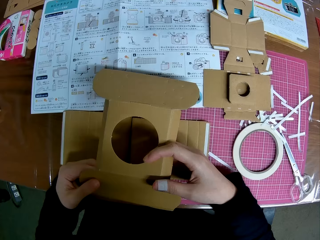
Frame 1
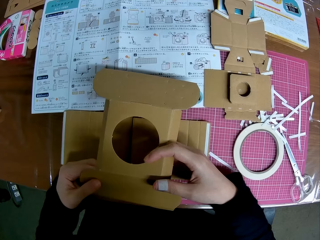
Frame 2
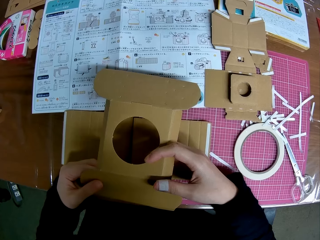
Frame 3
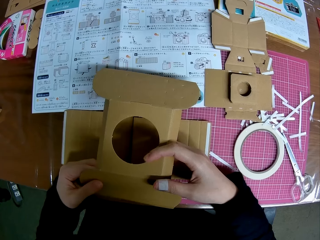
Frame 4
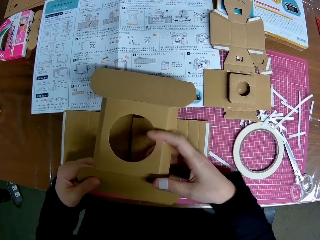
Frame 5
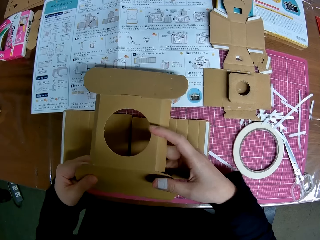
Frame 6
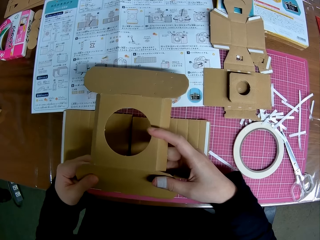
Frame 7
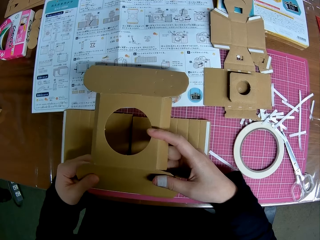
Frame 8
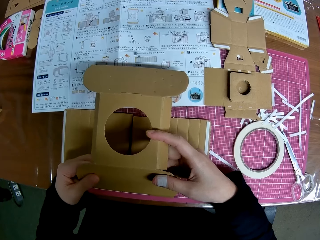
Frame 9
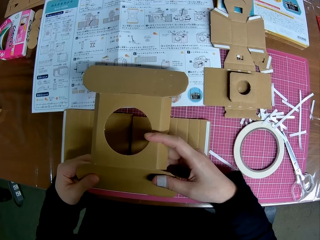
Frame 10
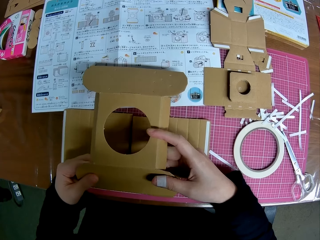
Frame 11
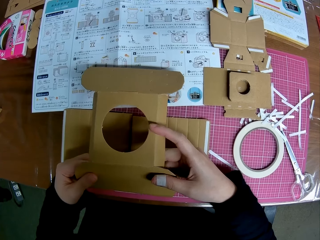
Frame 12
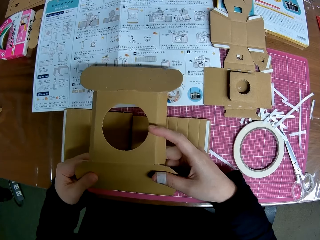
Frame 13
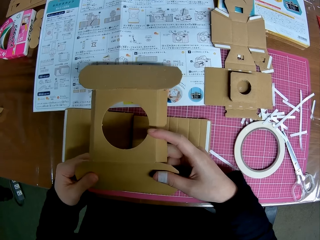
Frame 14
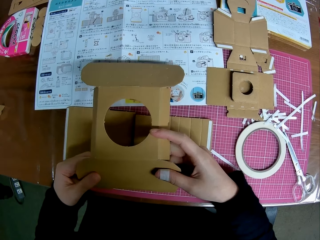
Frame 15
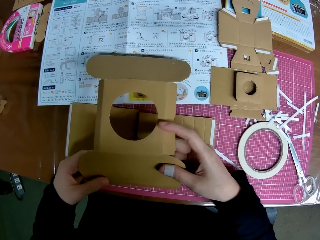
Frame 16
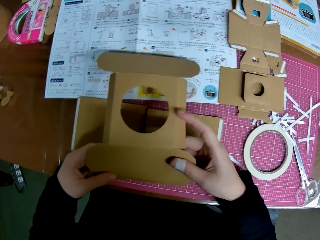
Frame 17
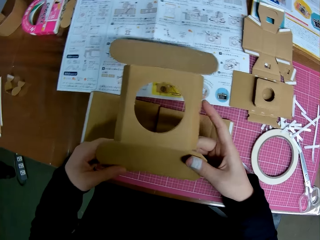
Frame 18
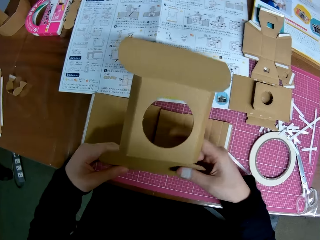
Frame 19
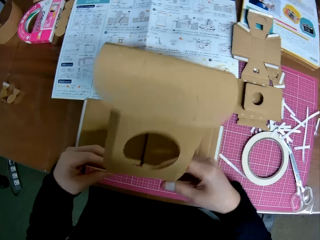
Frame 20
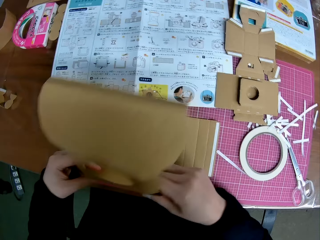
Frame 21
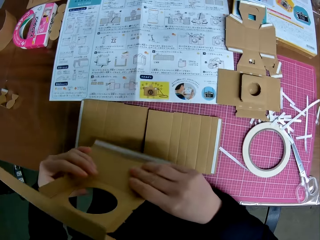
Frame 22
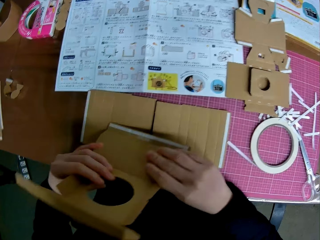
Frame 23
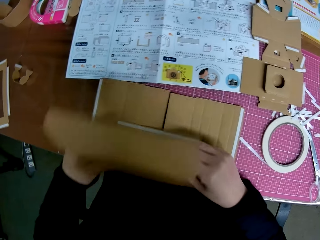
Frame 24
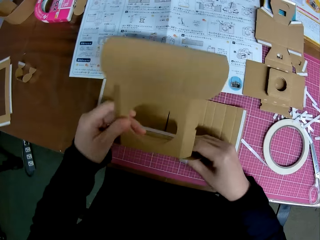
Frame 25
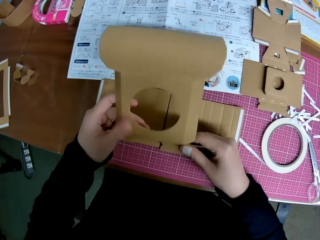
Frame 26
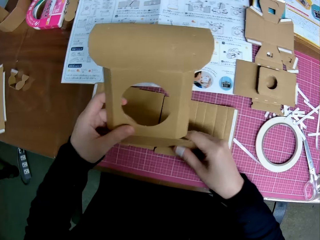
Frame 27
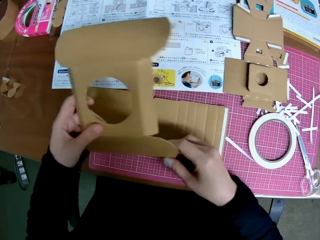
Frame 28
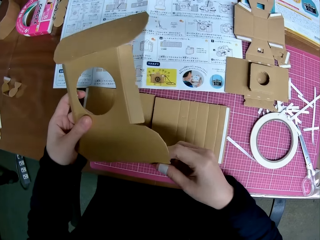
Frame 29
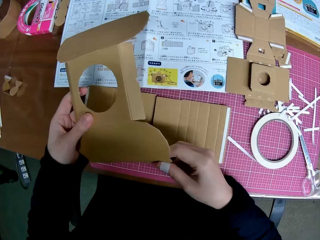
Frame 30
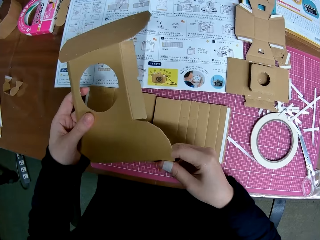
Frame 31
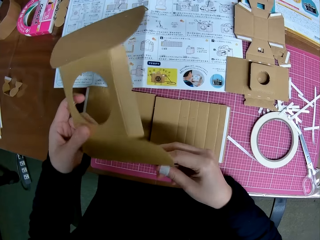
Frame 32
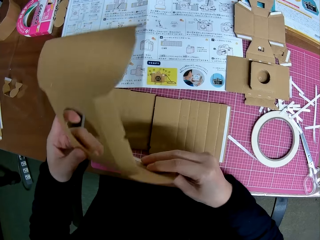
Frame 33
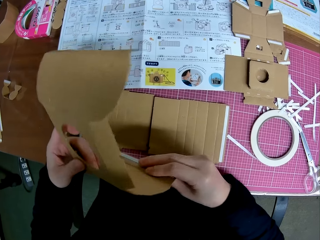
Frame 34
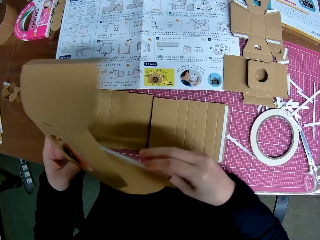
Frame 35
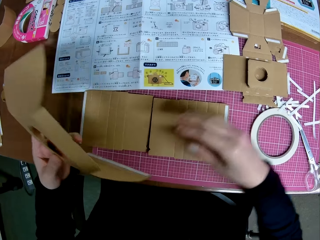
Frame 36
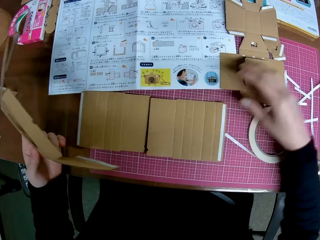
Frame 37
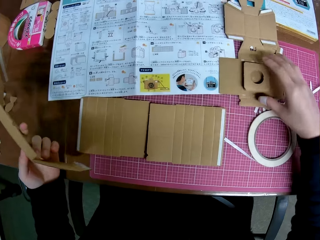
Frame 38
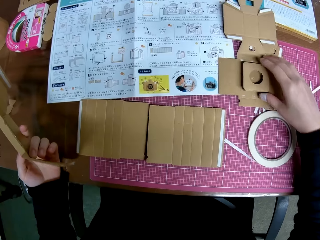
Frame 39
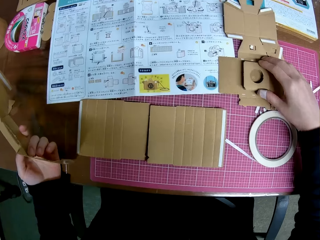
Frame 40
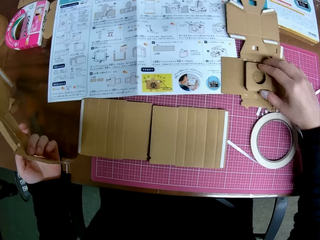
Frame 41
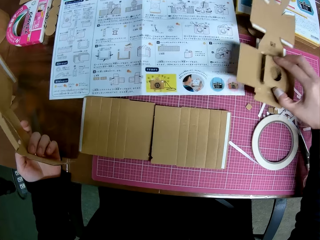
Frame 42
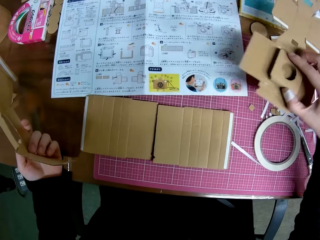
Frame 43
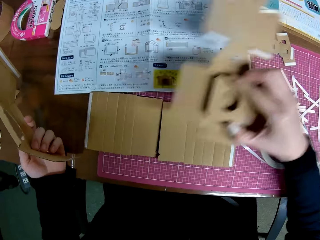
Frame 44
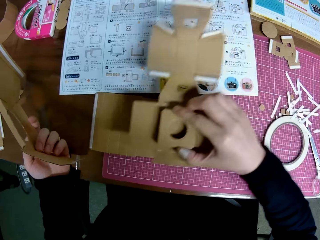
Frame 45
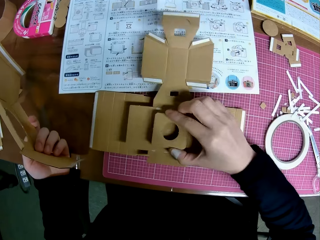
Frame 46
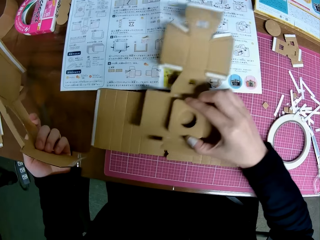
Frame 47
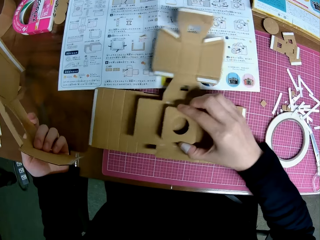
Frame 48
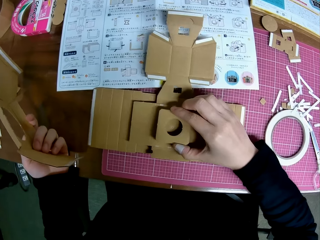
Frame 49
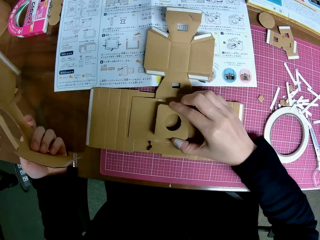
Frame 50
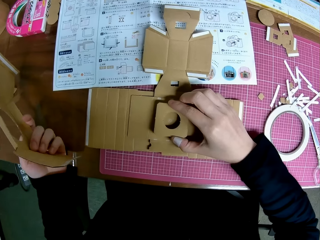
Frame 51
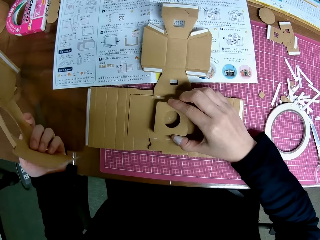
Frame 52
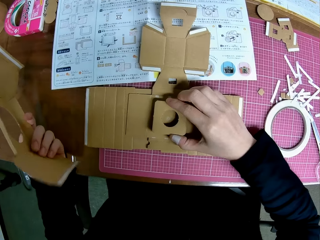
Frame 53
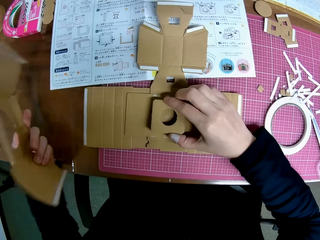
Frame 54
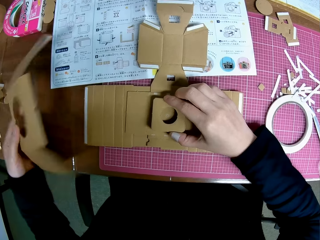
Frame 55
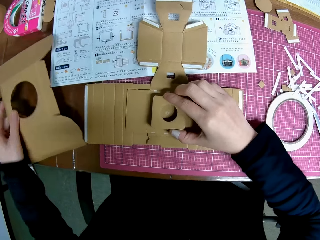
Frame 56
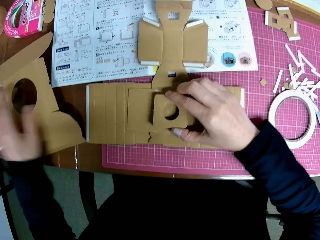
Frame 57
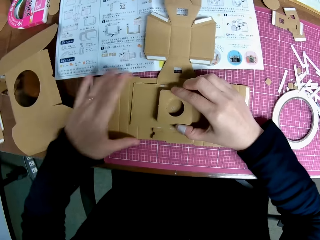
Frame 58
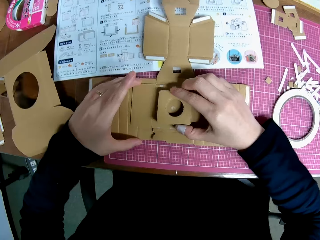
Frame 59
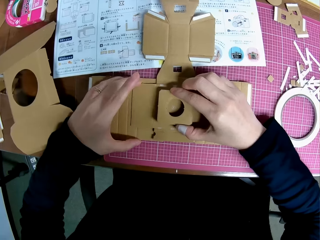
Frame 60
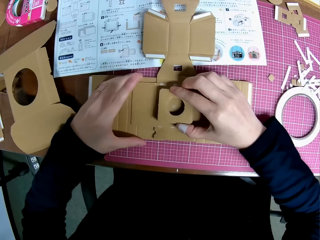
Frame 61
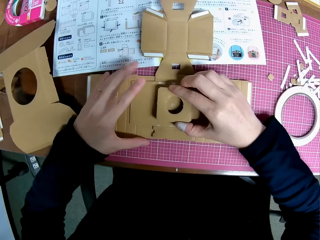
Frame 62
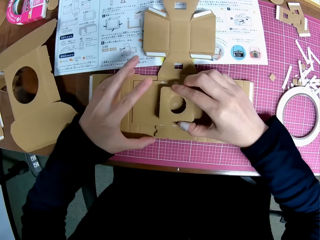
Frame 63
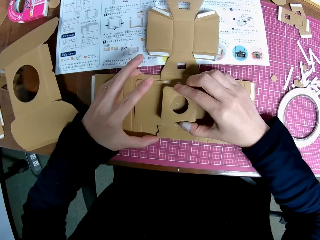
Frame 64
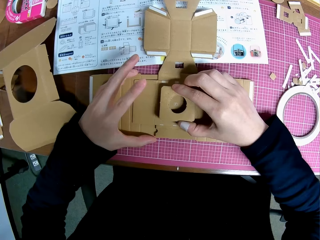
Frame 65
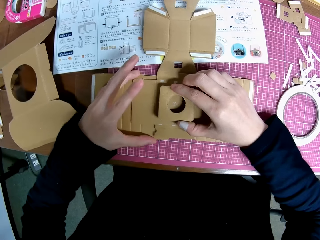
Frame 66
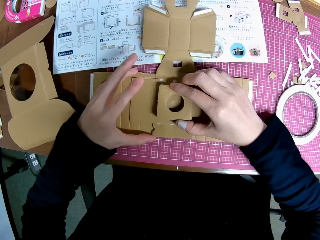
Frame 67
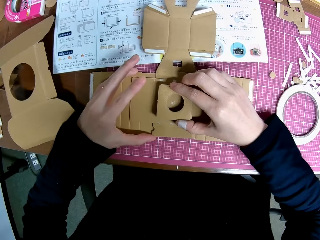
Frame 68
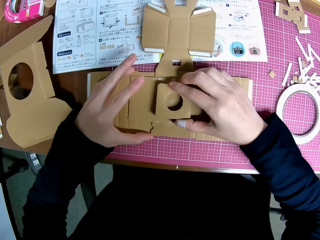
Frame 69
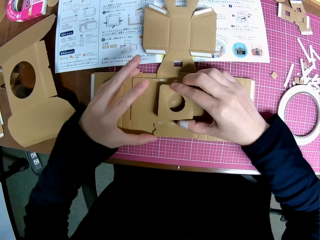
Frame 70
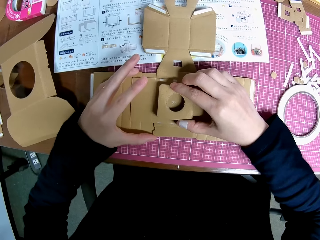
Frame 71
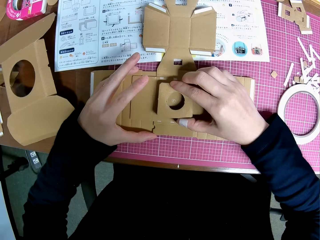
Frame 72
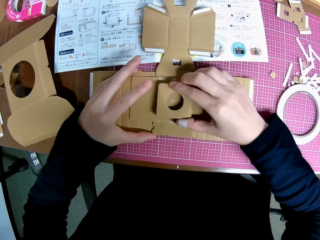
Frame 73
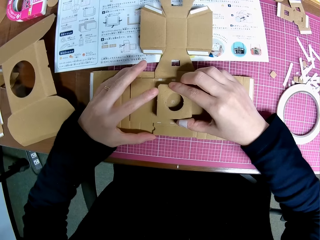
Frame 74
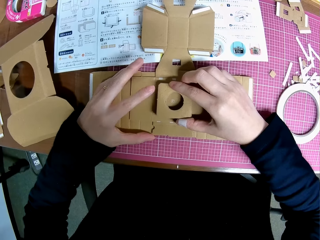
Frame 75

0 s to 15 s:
The camera wearer holds a piece of paper mechanical model with both hands. He picks up a piece of paper mechanical model with his right hand from the table. He places the piece on another piece of paper mechanical model on the table with his hands.

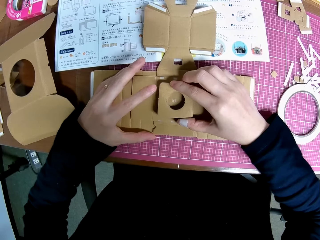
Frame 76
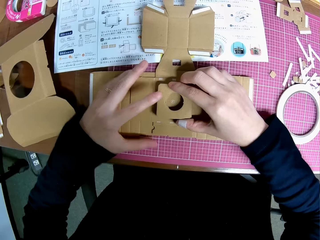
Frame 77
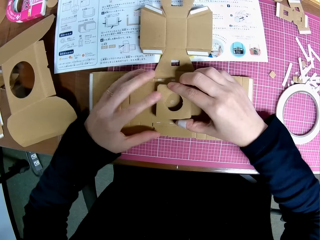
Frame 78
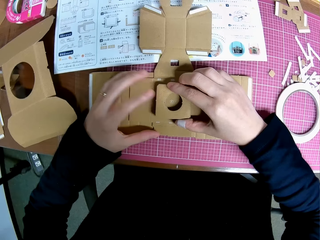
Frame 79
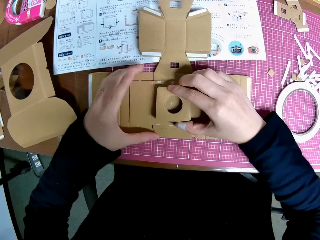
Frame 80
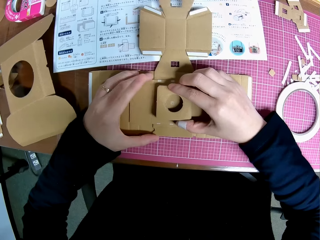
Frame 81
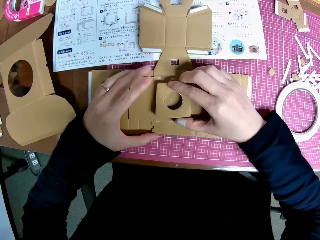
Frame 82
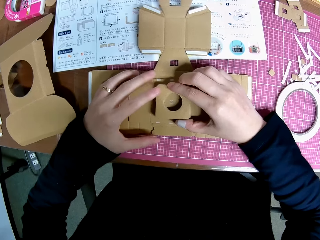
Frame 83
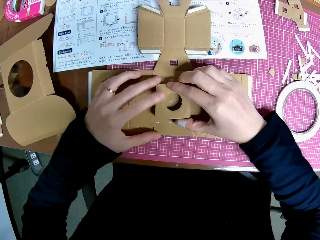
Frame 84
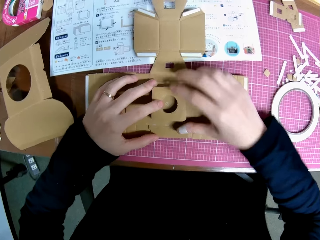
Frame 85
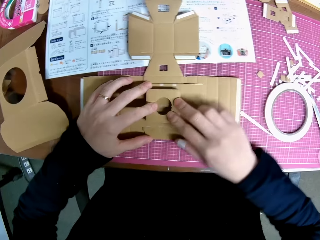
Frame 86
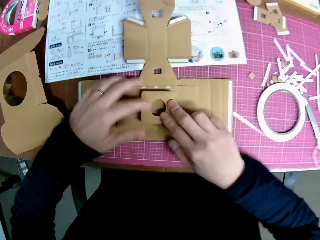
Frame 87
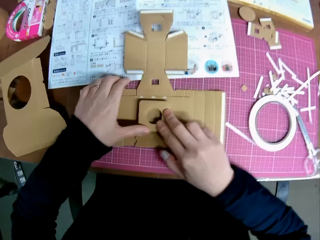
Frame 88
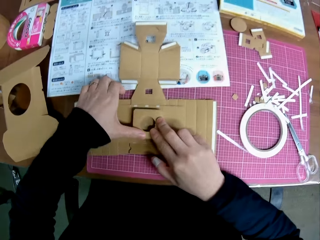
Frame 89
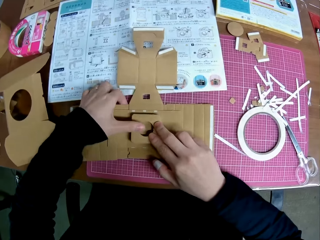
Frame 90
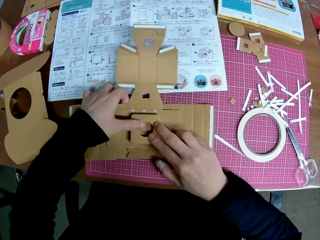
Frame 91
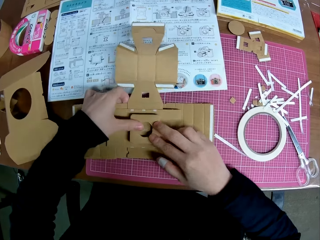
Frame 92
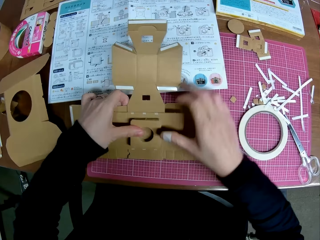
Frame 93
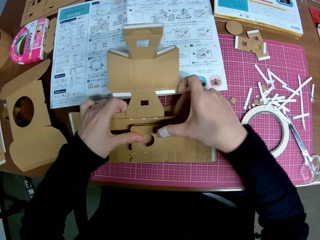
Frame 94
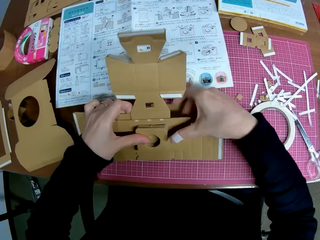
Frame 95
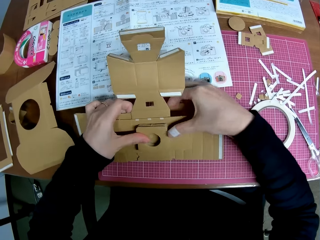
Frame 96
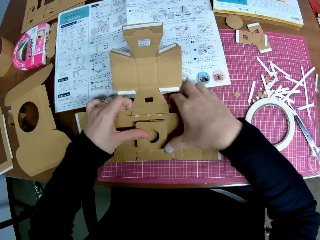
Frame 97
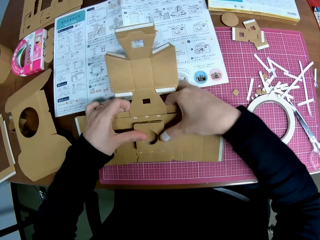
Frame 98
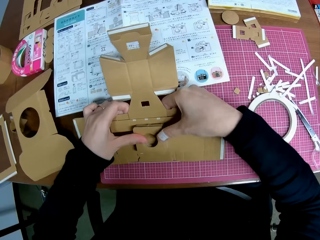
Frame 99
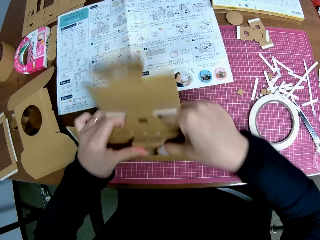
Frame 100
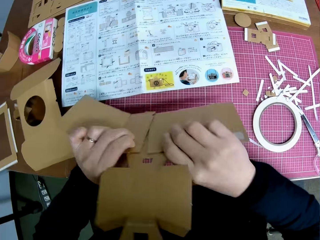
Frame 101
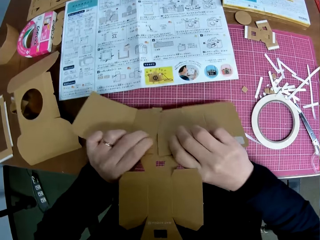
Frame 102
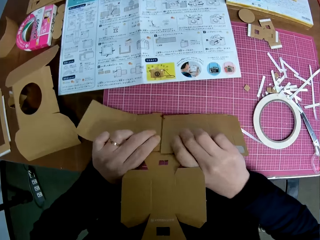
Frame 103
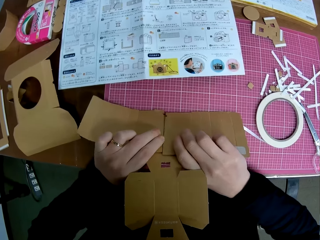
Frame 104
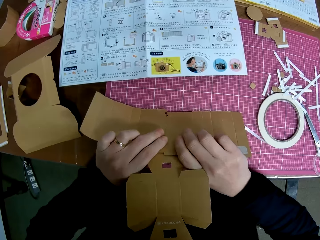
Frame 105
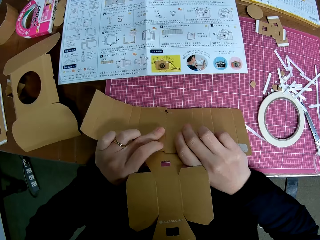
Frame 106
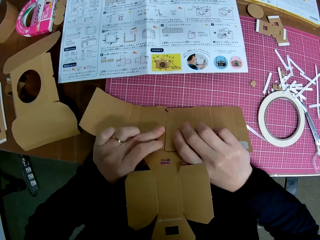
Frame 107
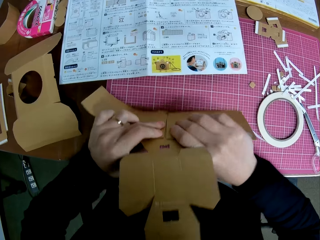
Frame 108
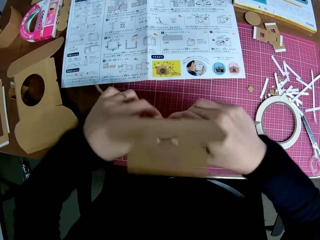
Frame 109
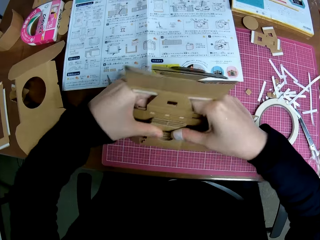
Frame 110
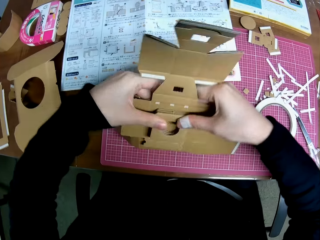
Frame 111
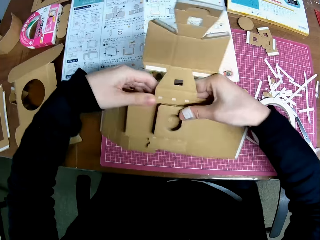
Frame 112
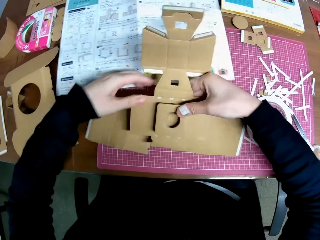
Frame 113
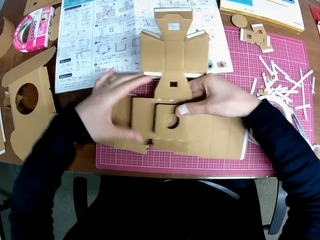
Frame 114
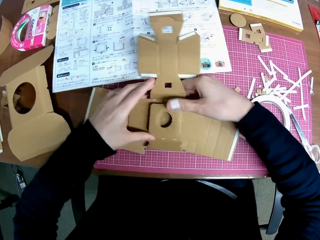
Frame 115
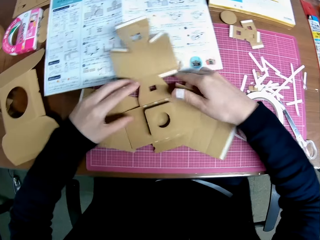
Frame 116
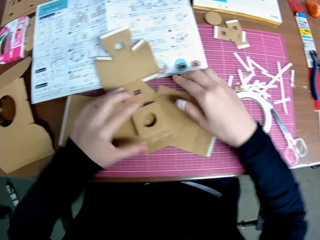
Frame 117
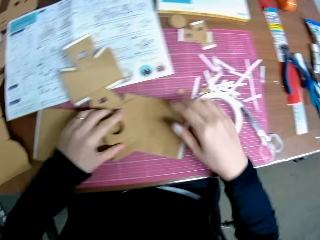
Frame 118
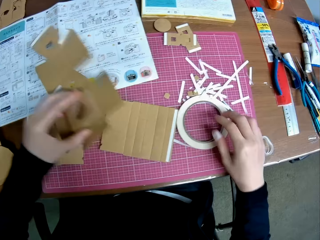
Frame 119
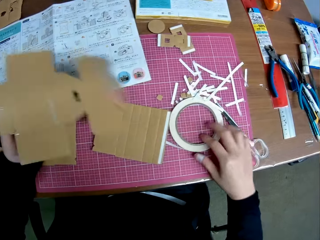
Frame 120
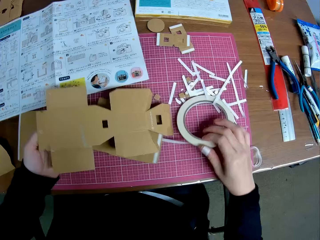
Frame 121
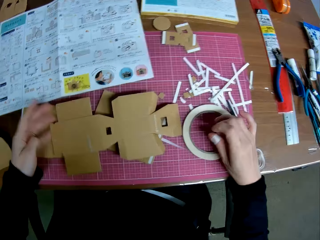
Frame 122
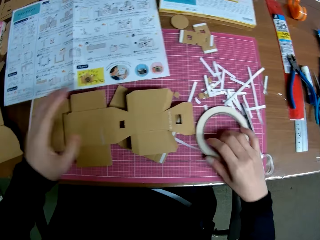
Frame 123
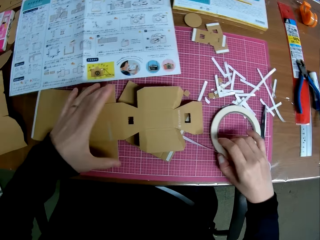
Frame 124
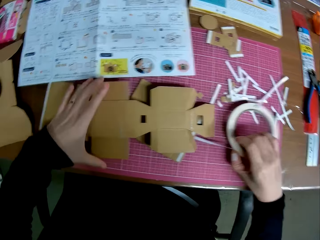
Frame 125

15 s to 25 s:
The camera wearer turns the pieces of paper mechanical model with both hands. He turns a piece of paper mechanical model with his left hand. He places down the paperboard craft. He picks up a paper tape from the table with his right hand.
